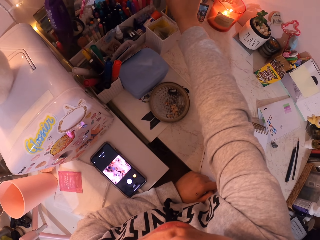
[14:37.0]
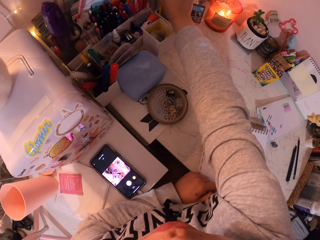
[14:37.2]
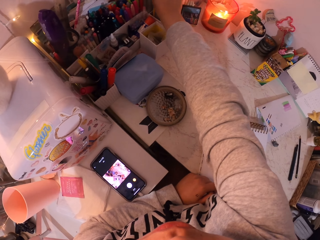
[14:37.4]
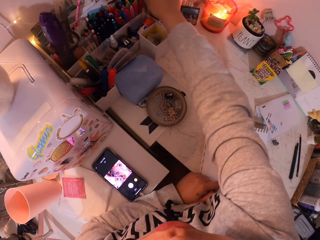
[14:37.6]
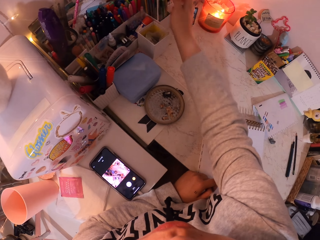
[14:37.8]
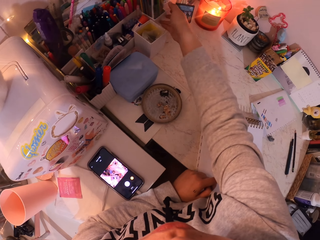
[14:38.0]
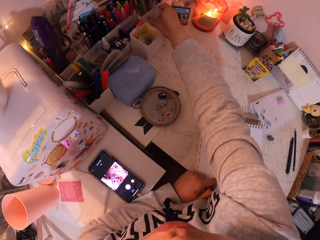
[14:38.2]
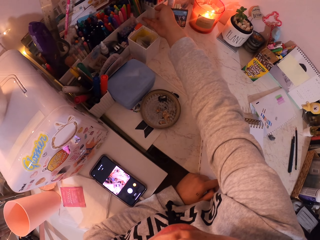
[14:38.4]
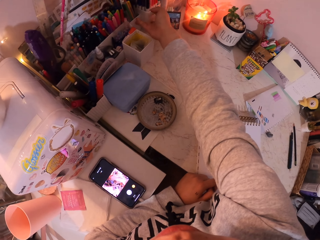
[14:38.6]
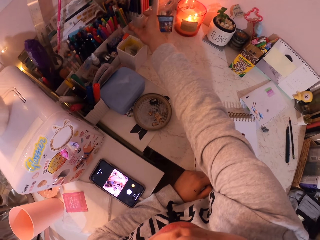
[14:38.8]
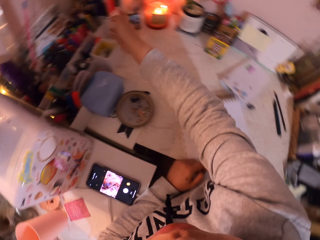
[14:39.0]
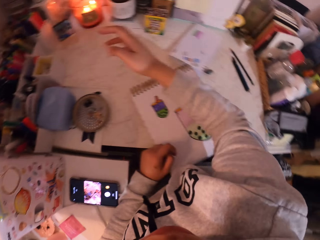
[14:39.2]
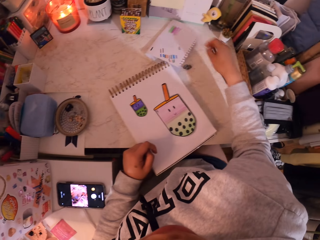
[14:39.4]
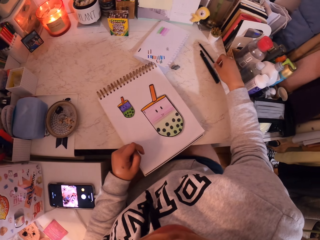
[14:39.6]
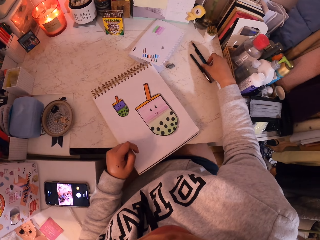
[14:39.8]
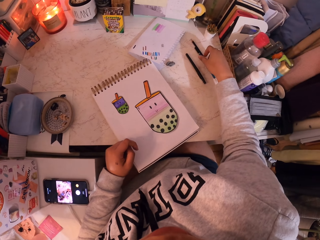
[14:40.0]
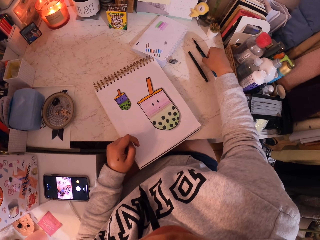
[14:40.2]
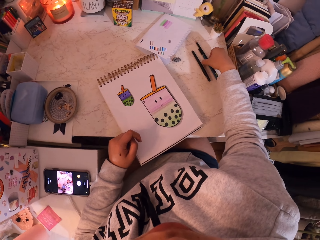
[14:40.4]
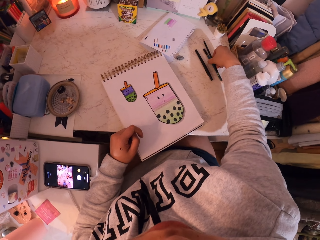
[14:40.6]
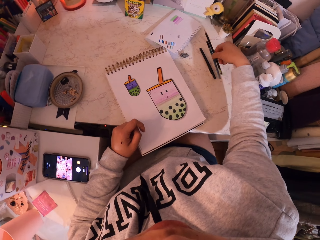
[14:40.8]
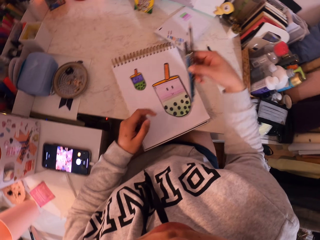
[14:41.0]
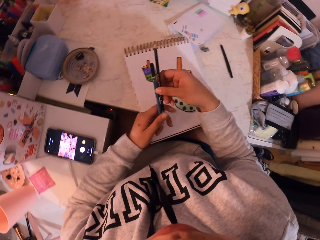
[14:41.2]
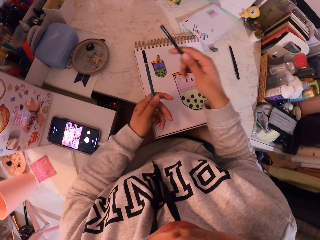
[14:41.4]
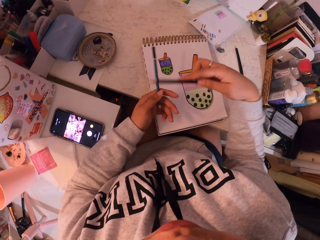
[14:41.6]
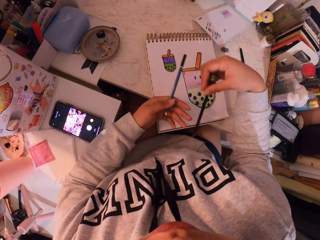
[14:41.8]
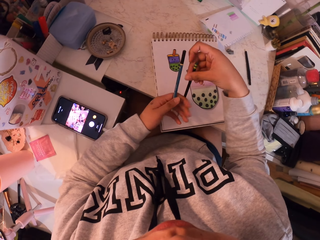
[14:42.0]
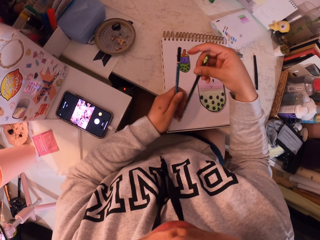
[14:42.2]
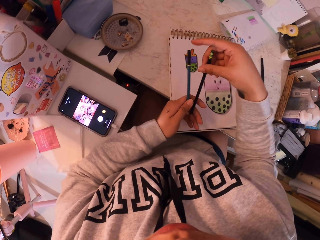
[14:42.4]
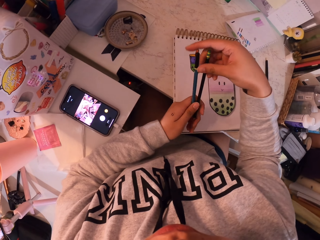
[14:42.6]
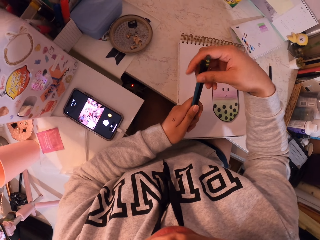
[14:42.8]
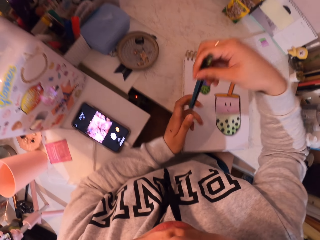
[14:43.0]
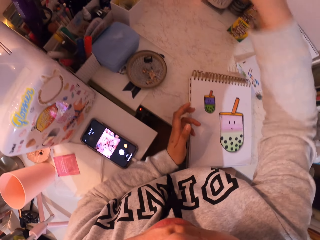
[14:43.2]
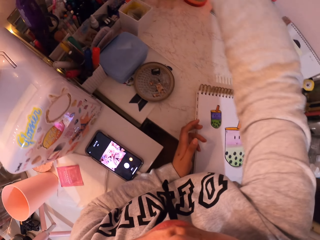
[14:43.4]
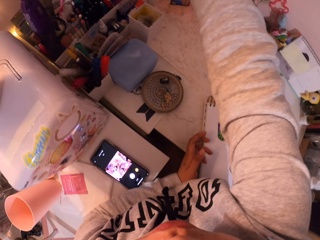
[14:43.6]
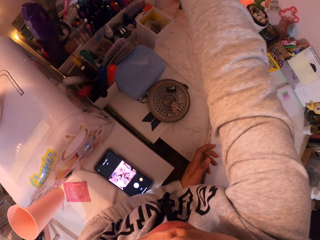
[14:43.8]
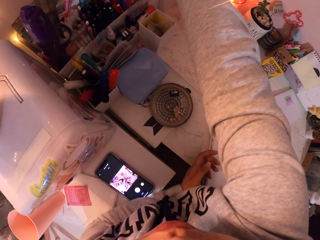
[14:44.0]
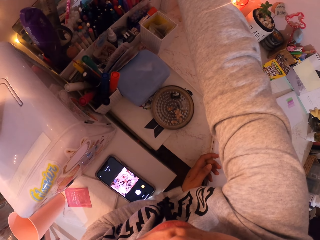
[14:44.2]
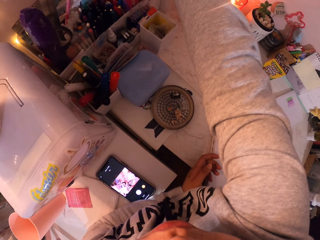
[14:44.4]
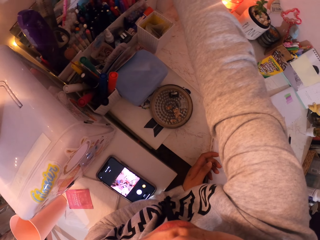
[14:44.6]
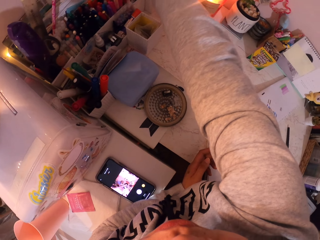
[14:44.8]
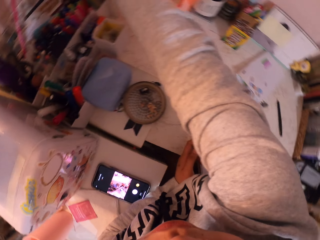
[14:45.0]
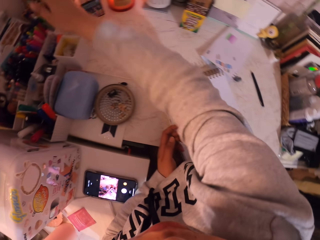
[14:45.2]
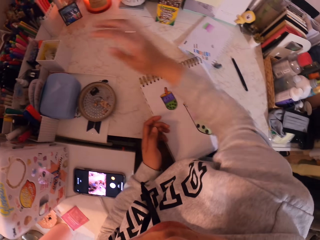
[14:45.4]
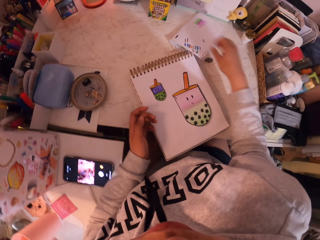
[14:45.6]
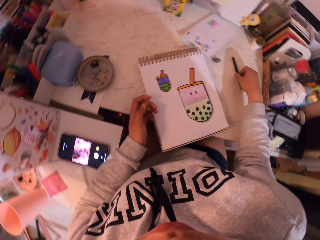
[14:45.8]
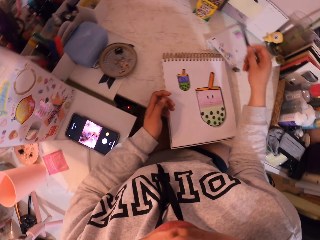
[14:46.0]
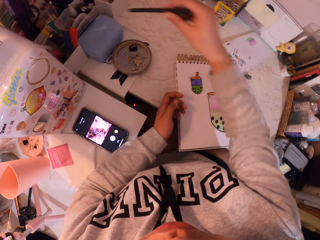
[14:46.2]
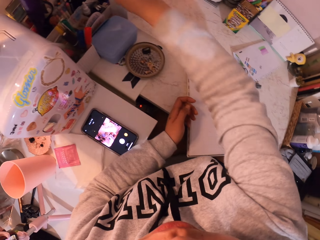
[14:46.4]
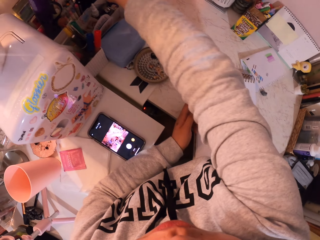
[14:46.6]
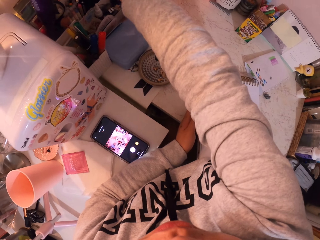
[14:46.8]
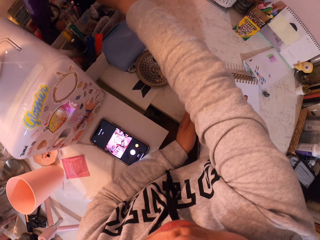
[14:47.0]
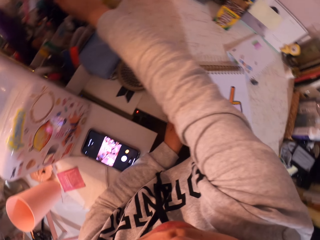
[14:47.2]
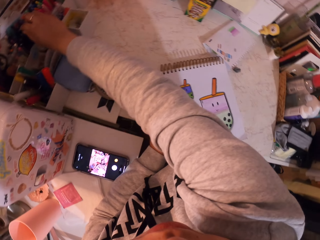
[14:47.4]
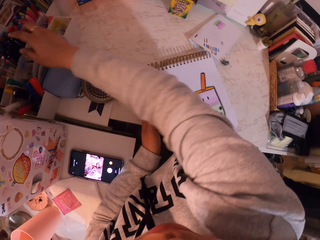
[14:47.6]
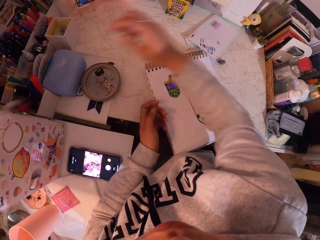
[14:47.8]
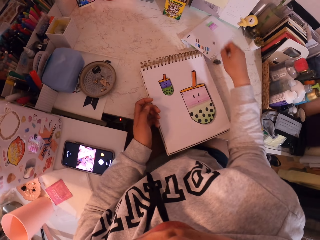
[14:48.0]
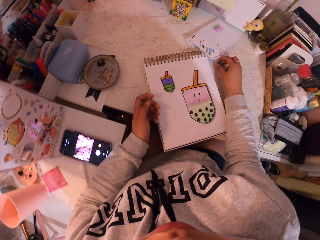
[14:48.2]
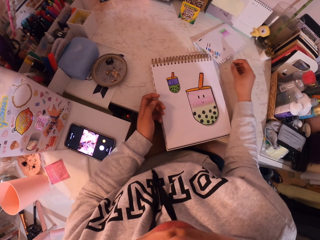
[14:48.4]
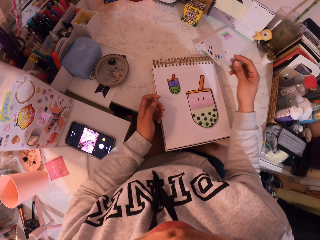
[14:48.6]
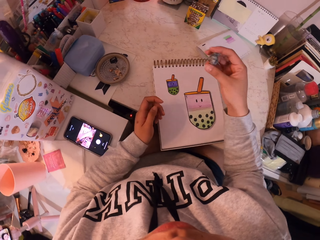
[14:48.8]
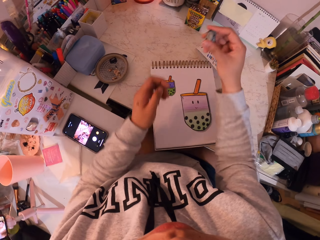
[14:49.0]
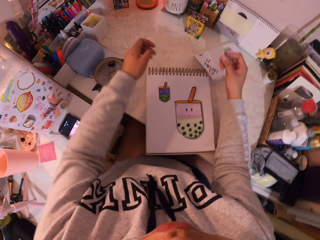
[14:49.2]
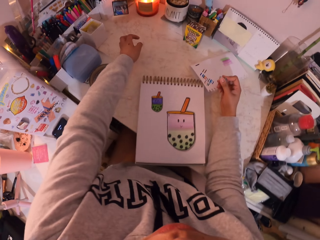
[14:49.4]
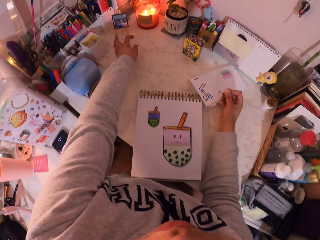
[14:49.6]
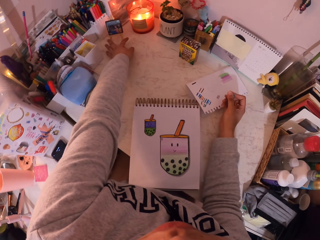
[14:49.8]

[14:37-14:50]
The camera wearer pushes the holder. They pick up the two pencils. They hold the pencil. They put the pencils in the holder. They pick up a black pencil and put the pencil in the holder. They pick up a sharpener from the table.

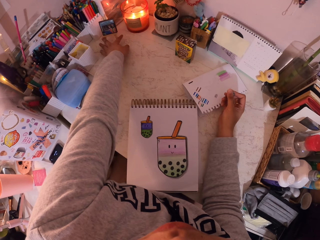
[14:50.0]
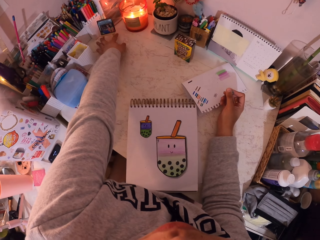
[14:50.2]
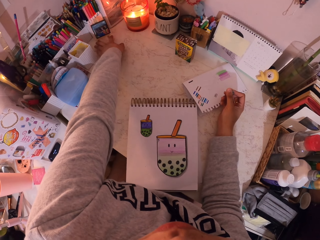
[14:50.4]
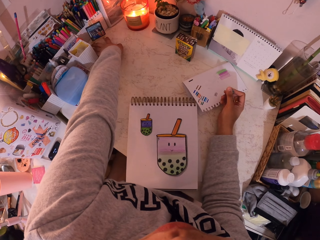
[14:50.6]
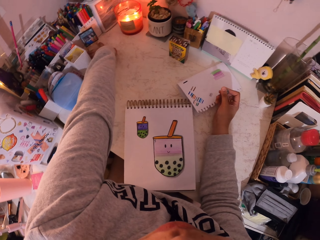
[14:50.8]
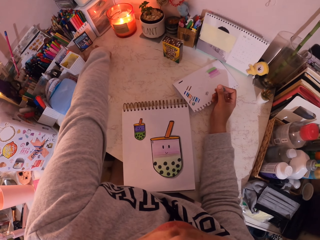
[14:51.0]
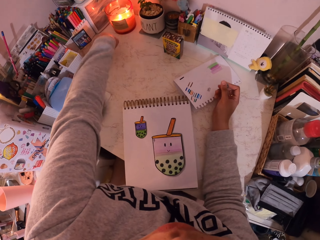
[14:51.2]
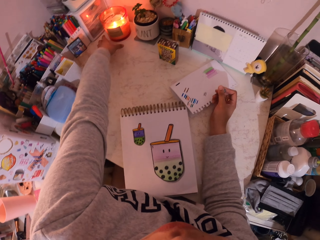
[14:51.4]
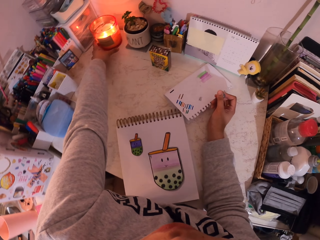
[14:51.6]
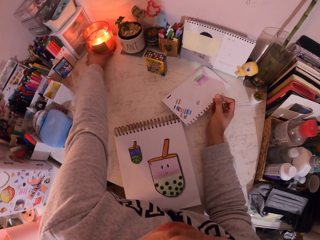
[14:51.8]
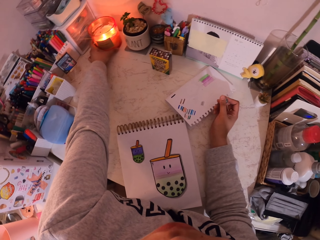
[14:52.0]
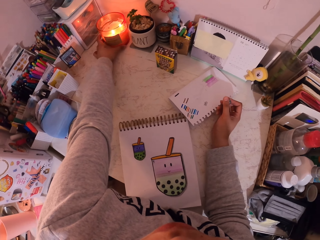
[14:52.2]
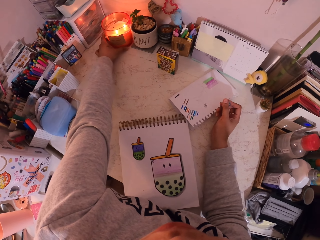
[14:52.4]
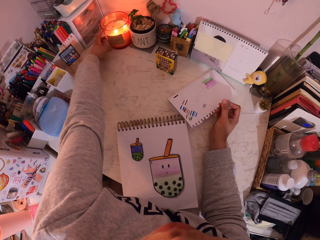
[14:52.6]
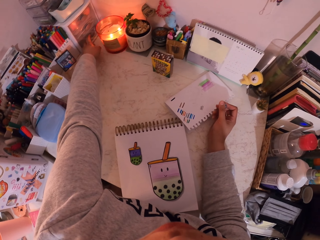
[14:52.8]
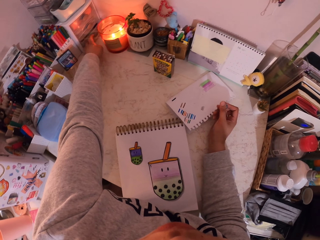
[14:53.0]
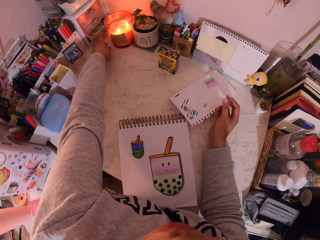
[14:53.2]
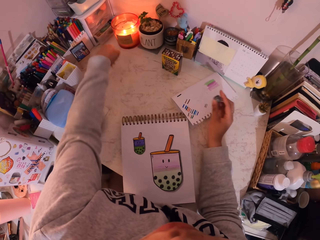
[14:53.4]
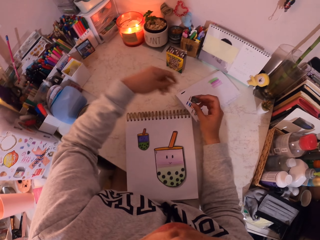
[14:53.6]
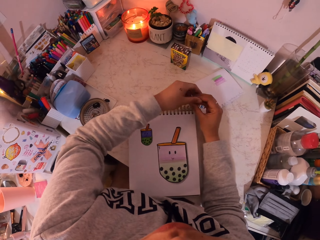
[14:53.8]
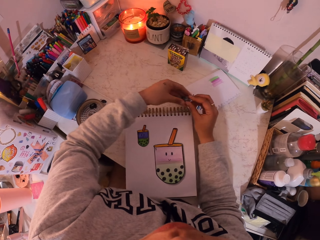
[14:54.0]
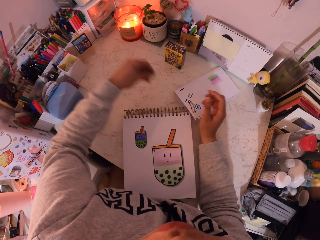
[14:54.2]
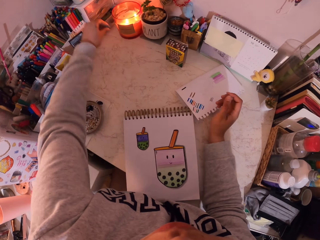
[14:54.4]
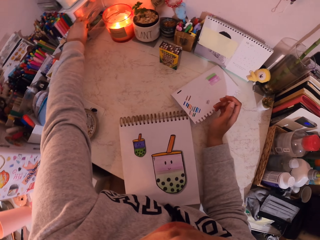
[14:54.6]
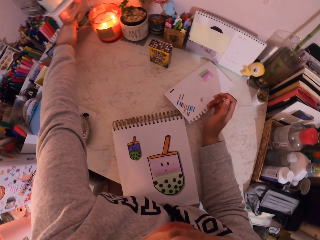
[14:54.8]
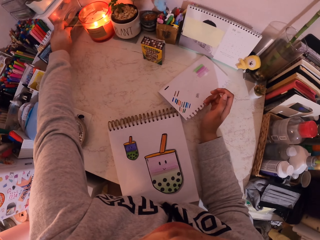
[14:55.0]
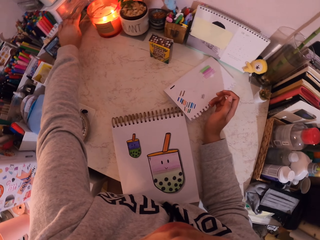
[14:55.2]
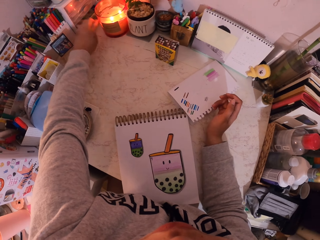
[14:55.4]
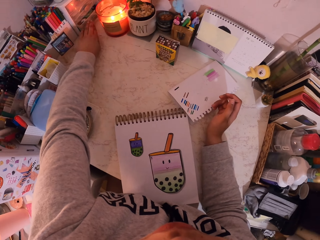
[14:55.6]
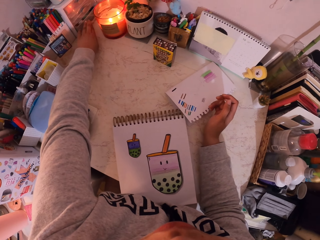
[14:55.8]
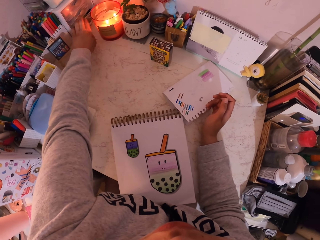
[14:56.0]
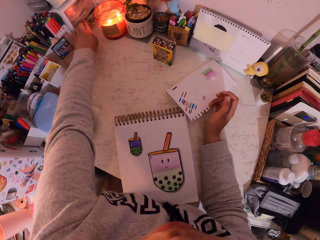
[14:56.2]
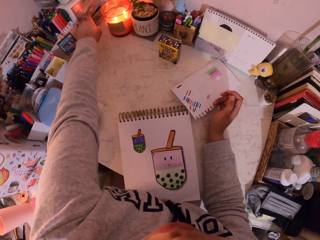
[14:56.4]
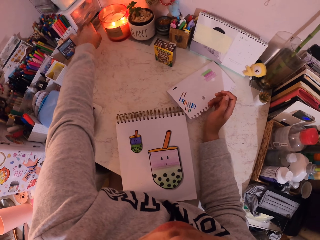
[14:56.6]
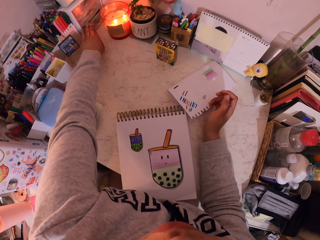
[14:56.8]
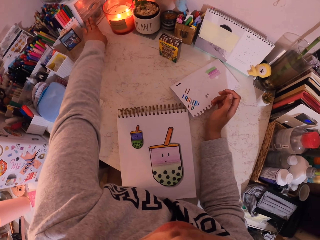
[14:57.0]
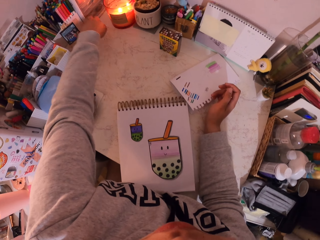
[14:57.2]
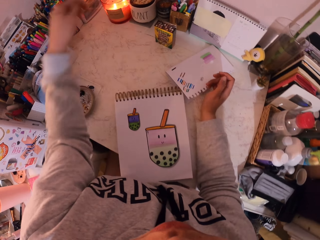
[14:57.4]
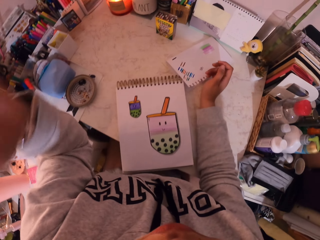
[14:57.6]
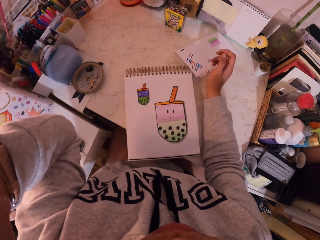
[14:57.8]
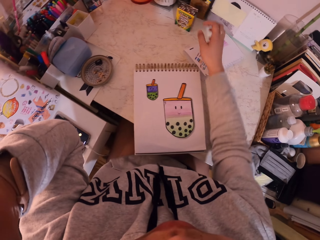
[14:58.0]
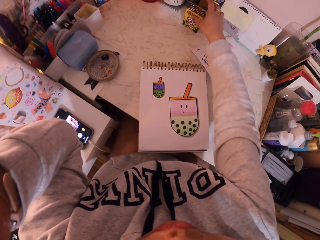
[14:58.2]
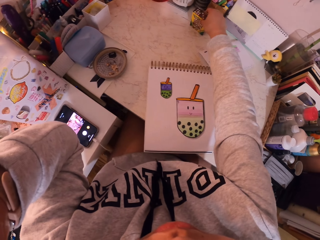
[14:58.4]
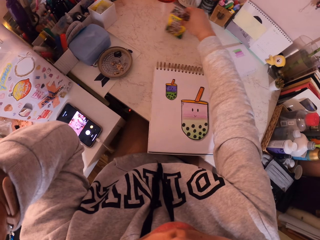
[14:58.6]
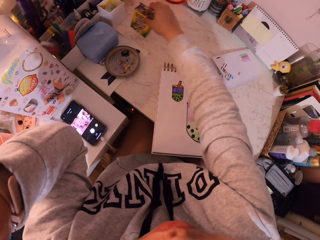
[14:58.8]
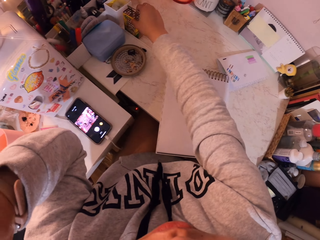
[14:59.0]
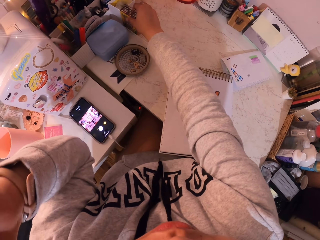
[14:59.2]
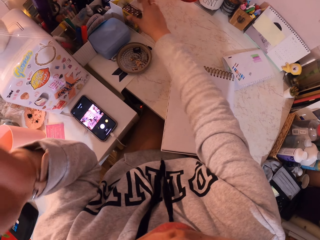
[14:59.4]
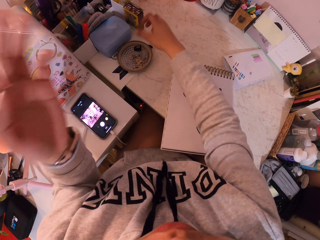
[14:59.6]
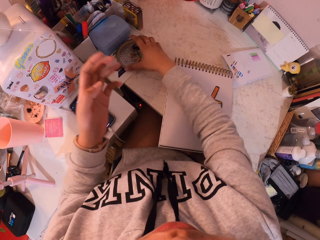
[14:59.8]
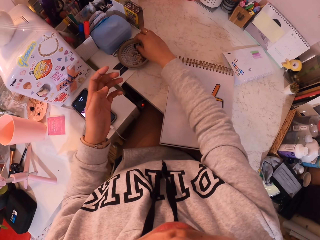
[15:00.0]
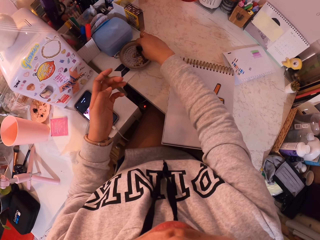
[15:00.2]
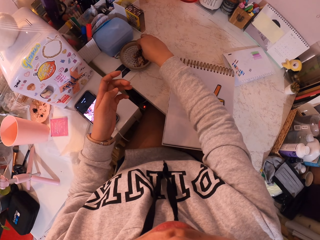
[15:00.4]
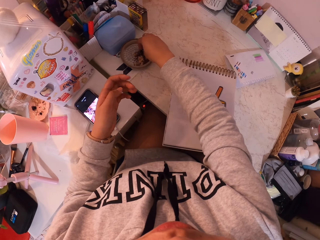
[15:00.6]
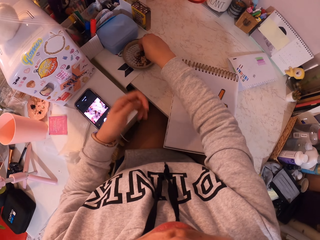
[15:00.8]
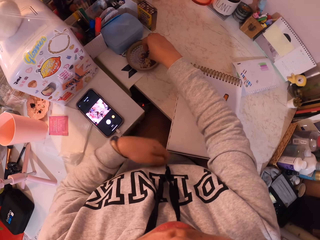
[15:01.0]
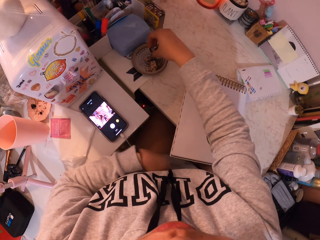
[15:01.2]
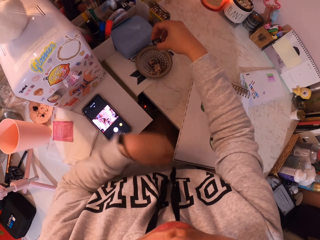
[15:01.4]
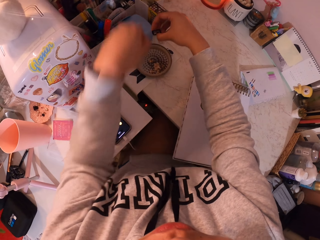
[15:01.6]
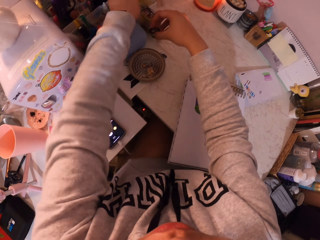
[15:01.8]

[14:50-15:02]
The camera wearer moves the photo picture aside. They move the candle holder. They put the sharpener in a drawer. They close the drawer. They move the crayon box. They pick up something from the dish on the table.
